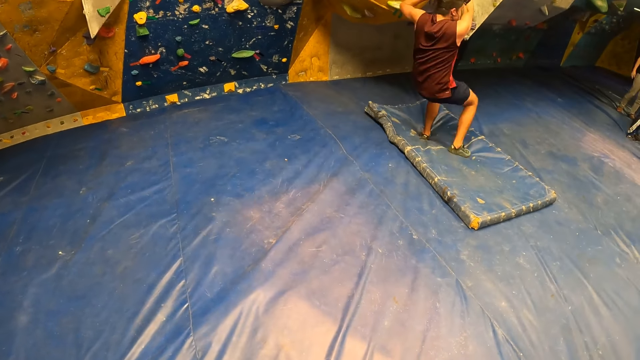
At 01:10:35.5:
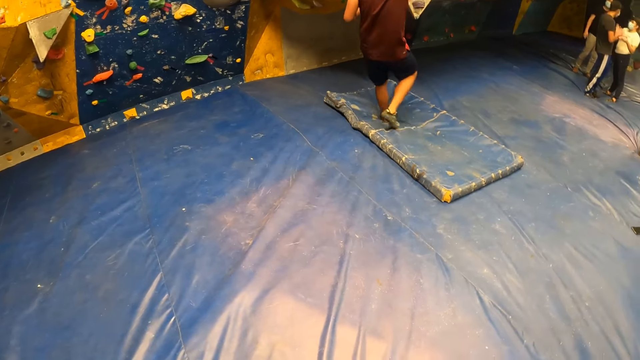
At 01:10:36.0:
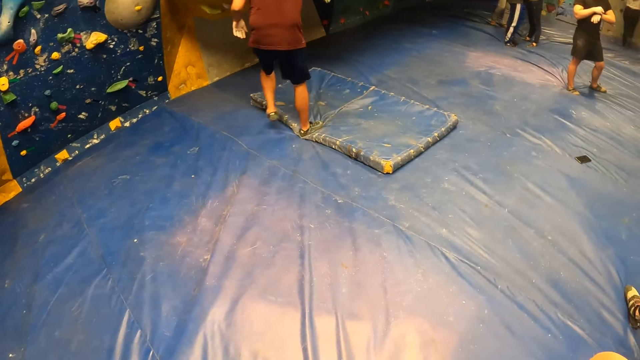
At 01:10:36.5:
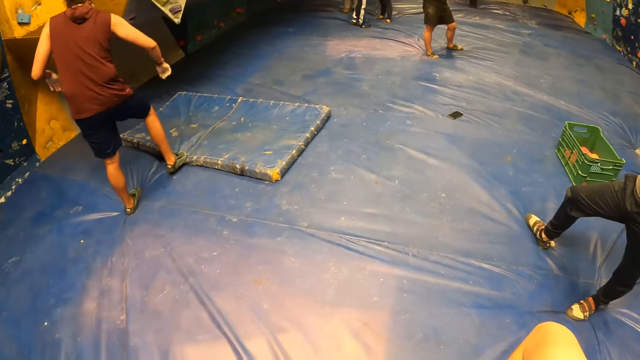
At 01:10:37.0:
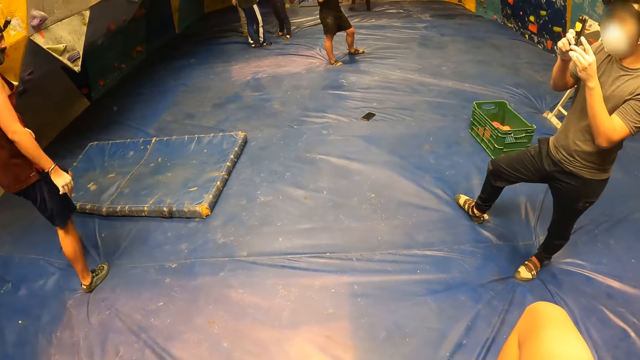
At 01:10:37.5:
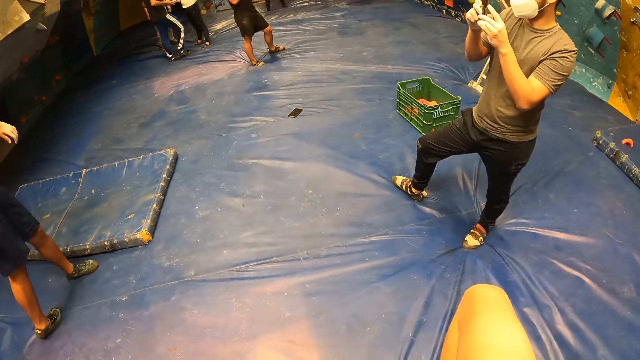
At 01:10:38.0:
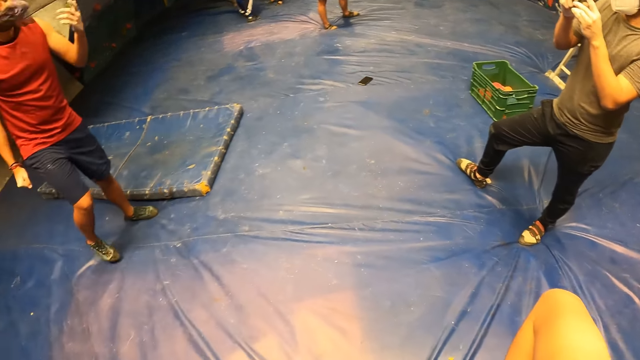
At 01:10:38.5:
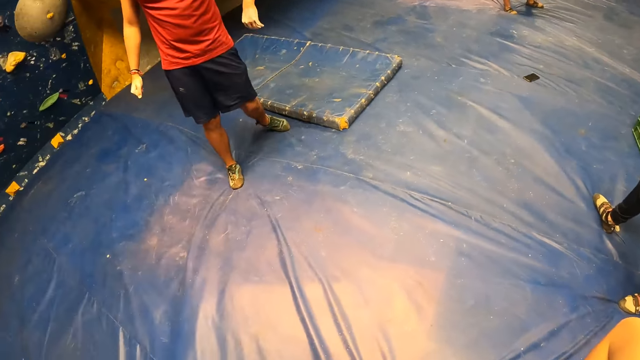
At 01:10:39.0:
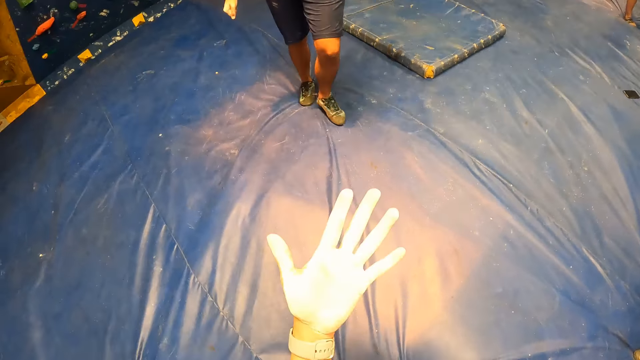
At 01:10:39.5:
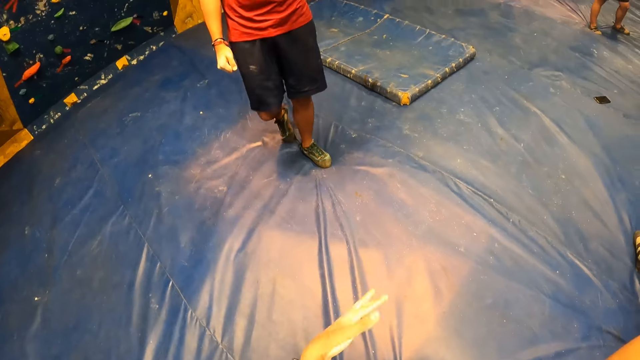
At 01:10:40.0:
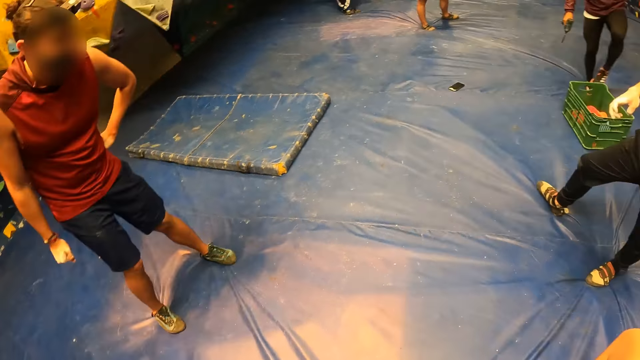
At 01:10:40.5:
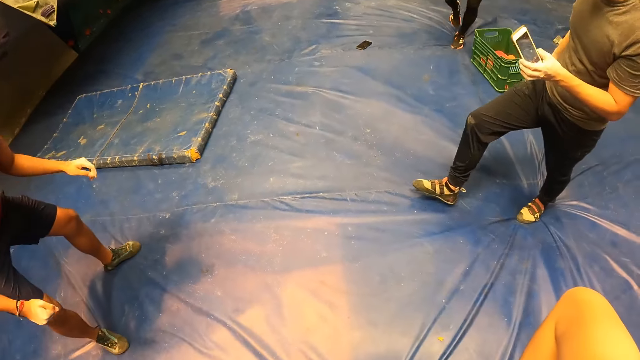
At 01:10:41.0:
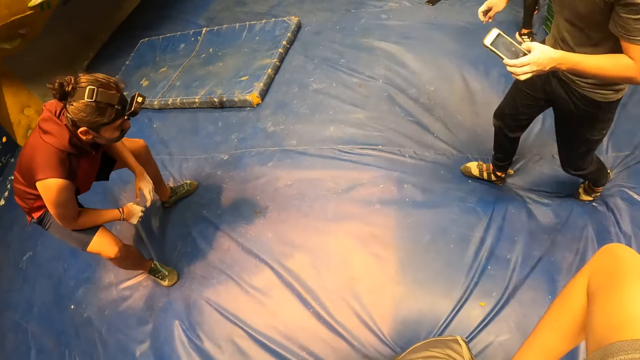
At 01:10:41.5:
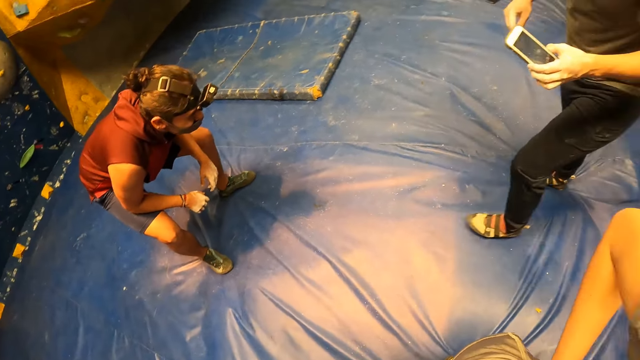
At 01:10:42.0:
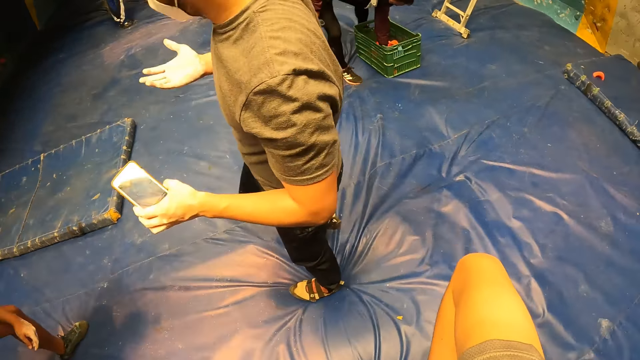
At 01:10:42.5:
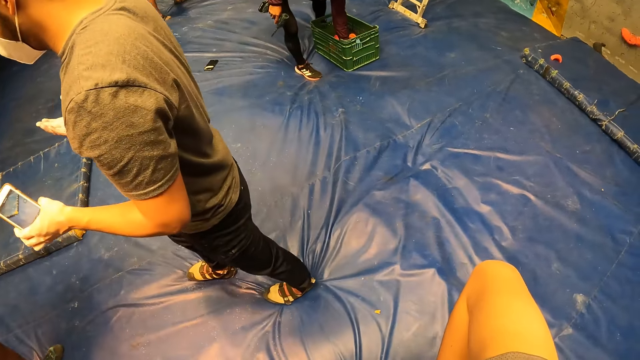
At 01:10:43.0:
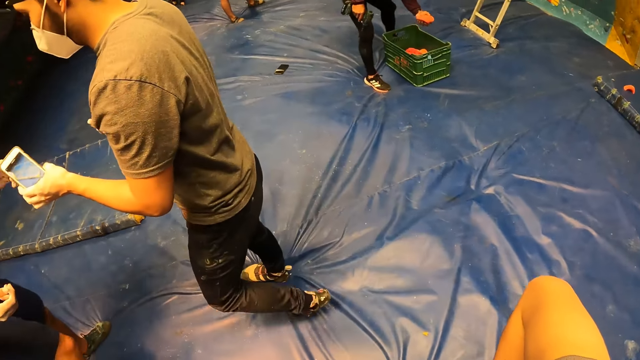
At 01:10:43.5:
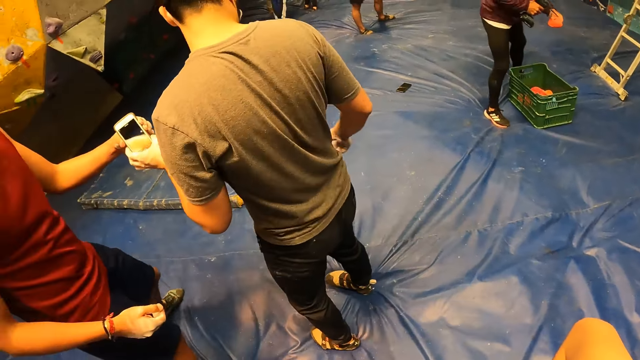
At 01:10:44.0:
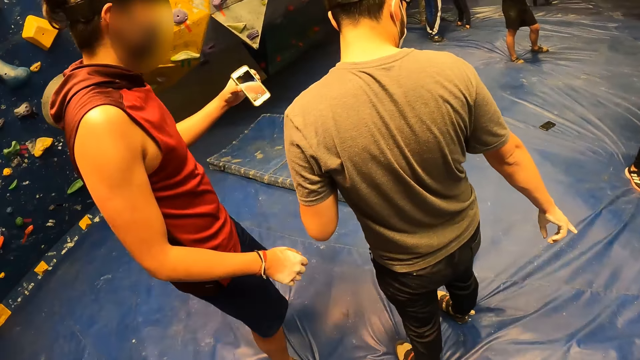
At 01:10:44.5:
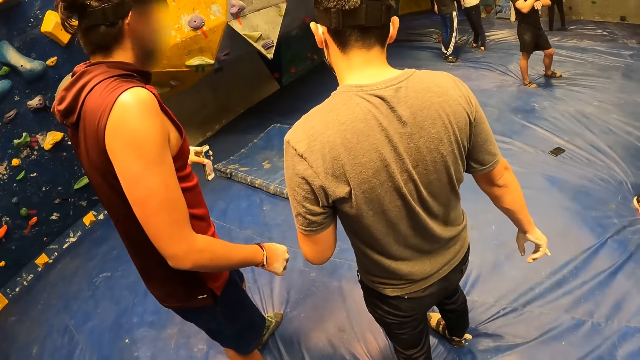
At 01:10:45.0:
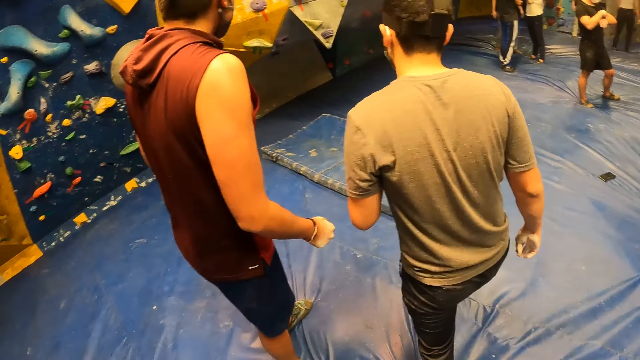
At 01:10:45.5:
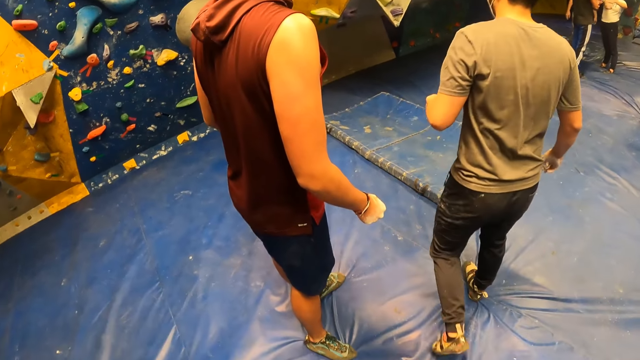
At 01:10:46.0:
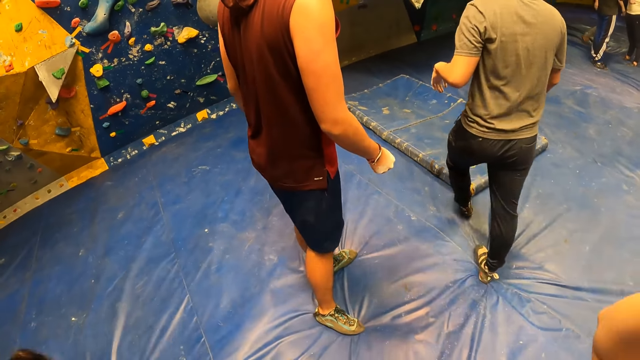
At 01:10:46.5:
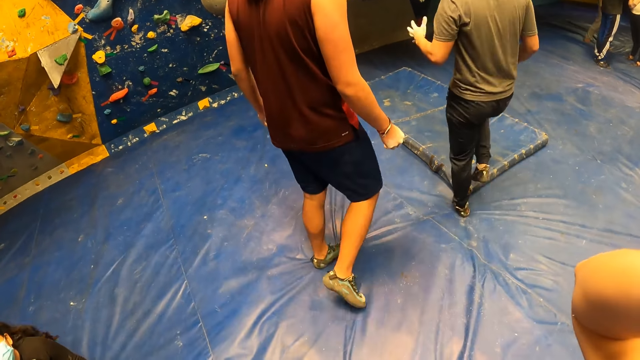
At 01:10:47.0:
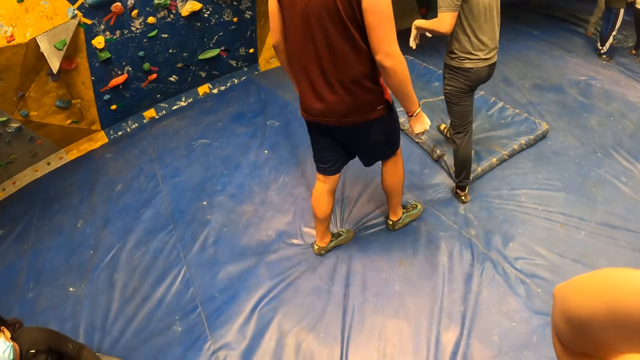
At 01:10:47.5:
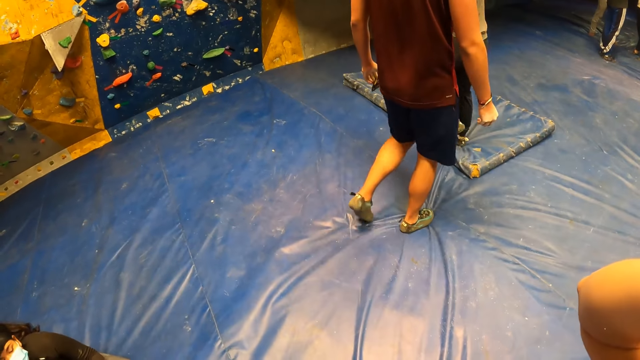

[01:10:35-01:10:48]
The man jumps down from the bouldering wall onto the bouldering mat. Another man operates a phone with his hands. The first man gesticulates with his left hand. The first man moves around. The other man holds the phone with his left hand. The first man squats down. The other man passes the phone to the first man with his left hand. The first man takes the phone from the other man with his left hand.

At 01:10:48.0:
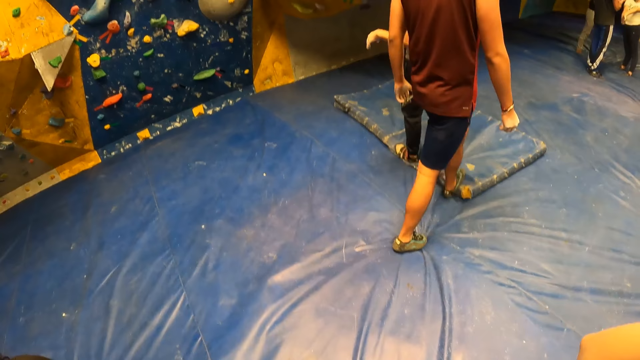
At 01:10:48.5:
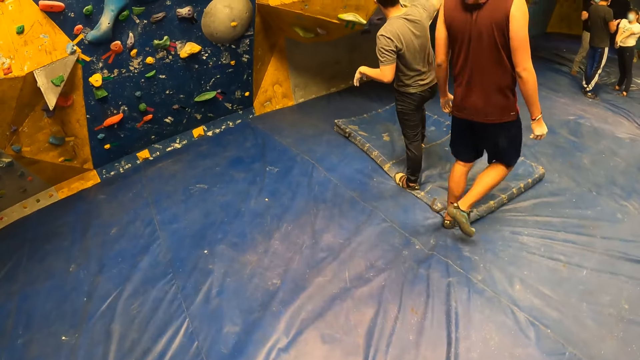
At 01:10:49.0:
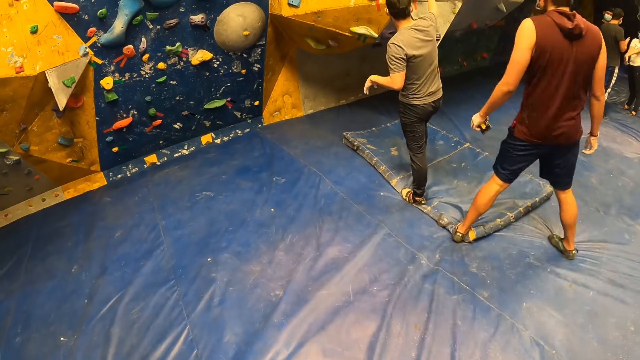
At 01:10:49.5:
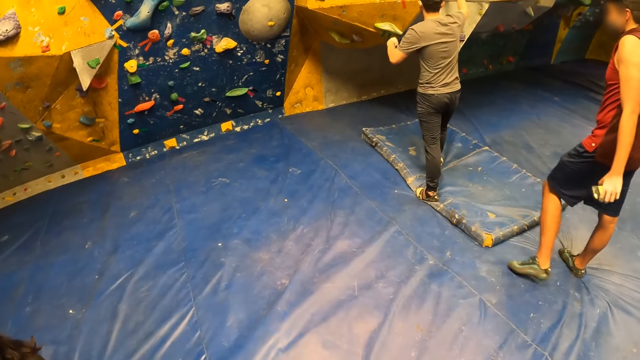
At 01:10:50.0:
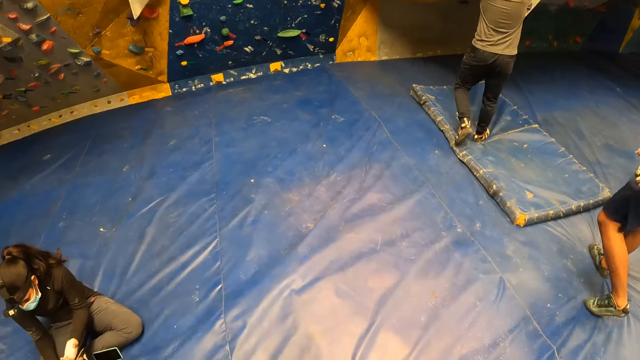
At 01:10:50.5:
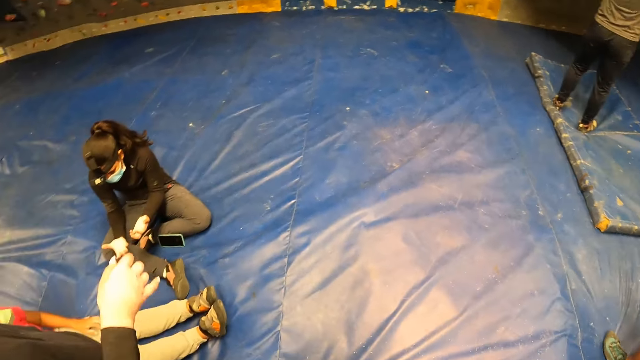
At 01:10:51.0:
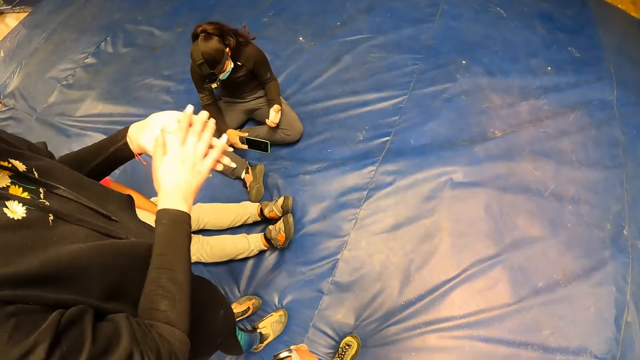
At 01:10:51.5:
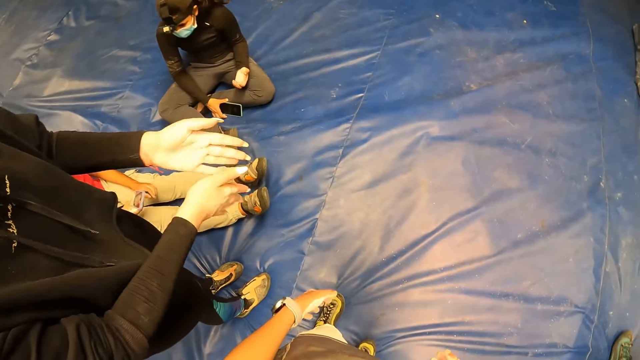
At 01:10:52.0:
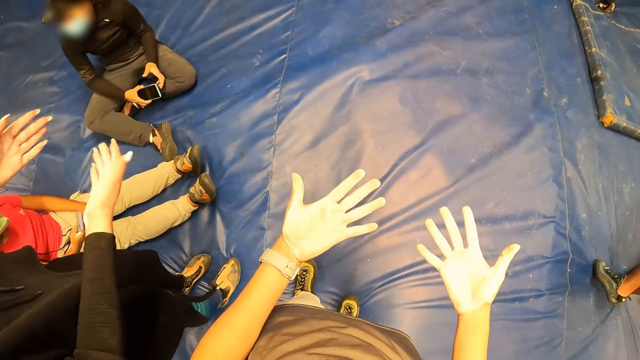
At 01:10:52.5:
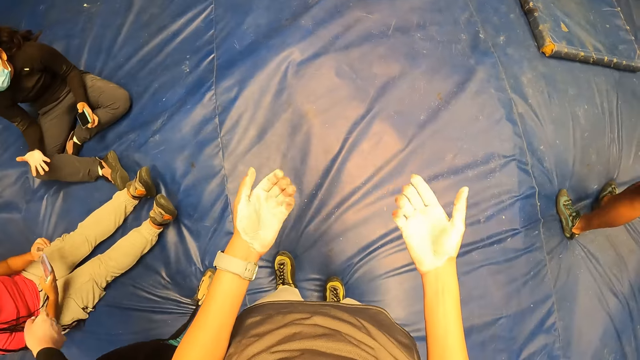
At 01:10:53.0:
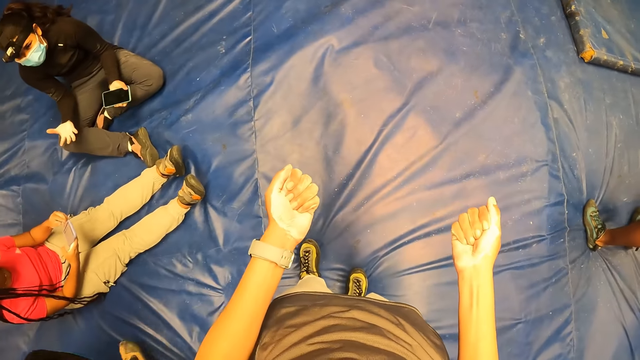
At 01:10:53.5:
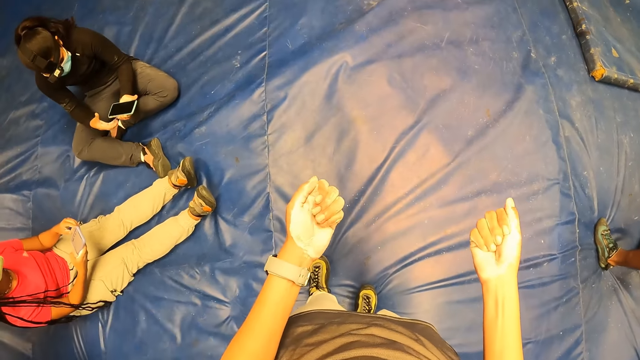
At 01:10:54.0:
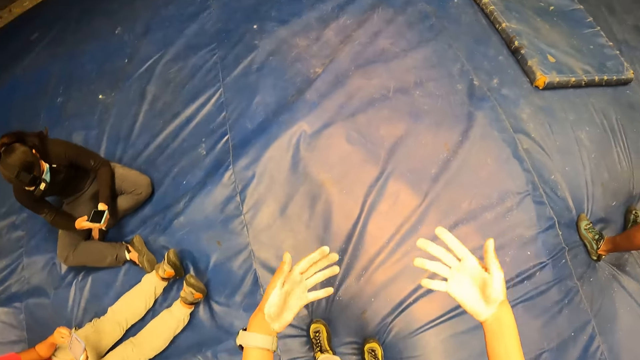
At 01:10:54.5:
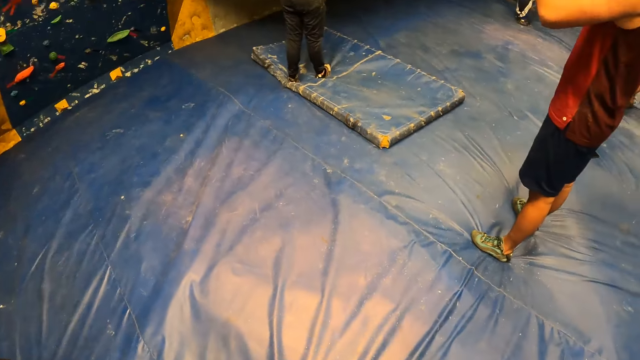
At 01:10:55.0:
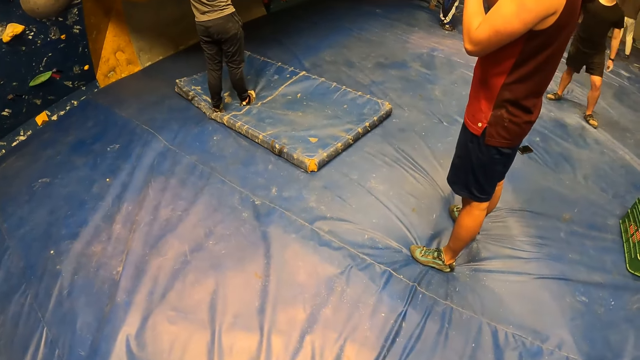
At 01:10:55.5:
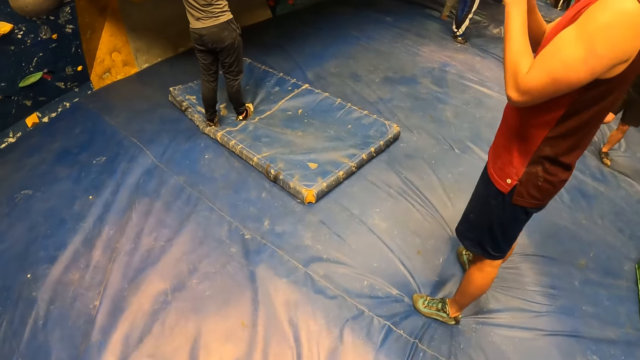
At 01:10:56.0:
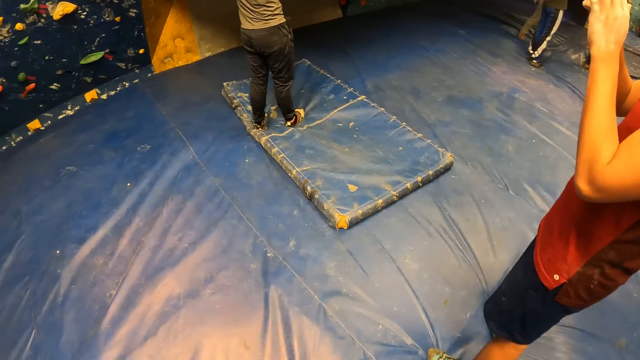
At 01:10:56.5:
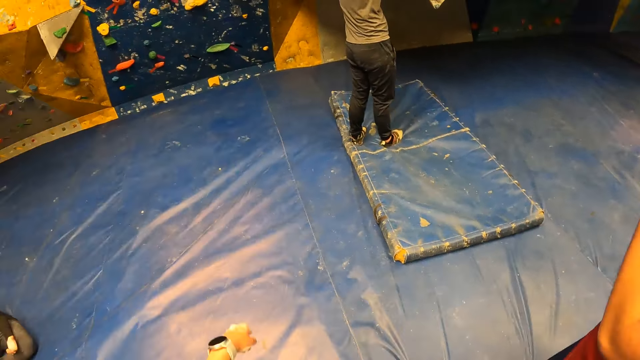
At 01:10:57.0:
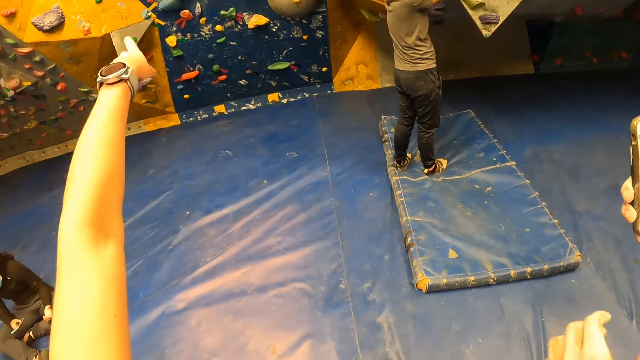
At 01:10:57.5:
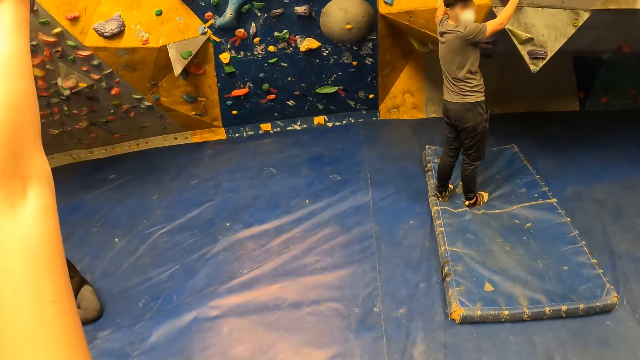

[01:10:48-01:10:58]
The man moves around. Another man jumps down. The camera wearer rubs hands.
